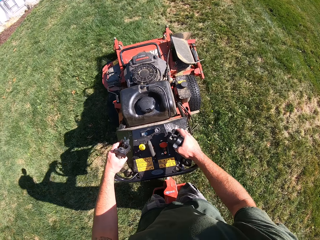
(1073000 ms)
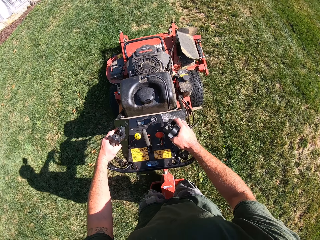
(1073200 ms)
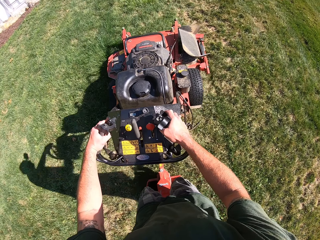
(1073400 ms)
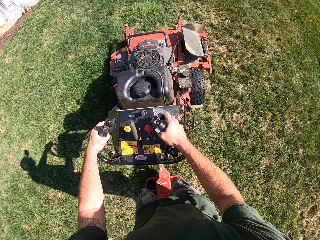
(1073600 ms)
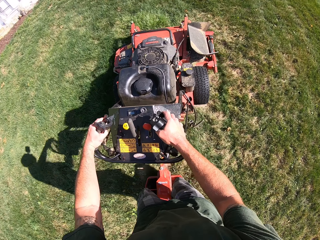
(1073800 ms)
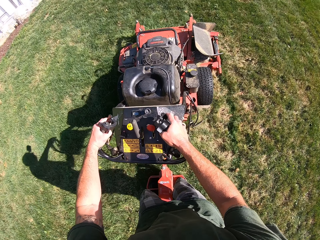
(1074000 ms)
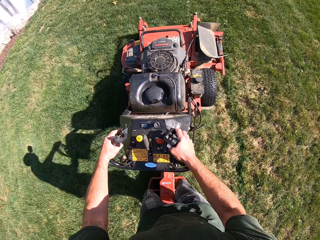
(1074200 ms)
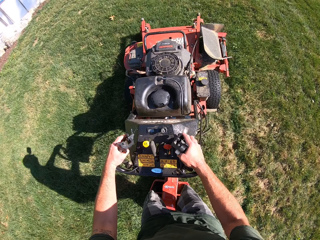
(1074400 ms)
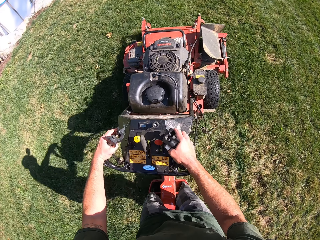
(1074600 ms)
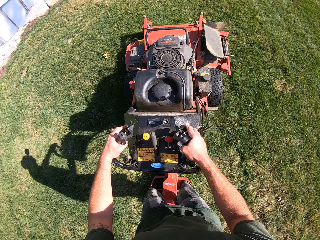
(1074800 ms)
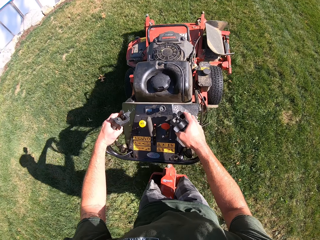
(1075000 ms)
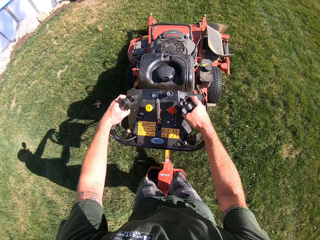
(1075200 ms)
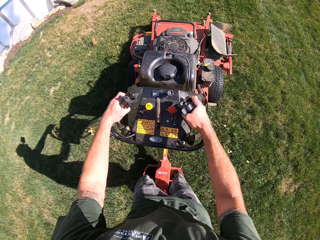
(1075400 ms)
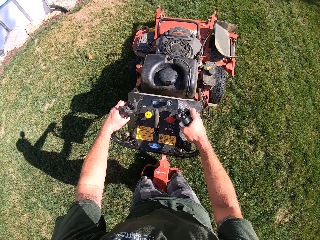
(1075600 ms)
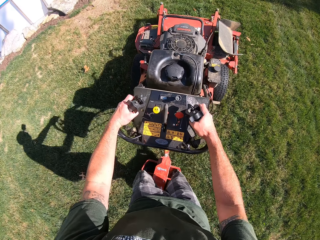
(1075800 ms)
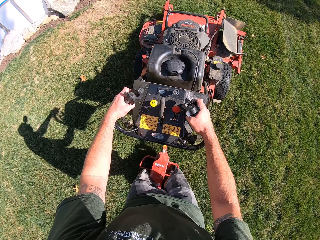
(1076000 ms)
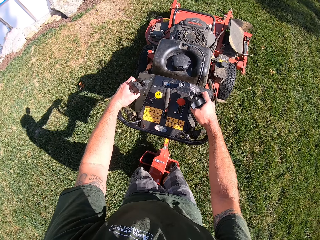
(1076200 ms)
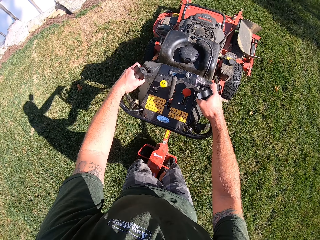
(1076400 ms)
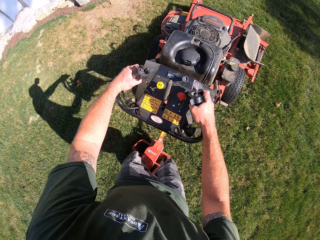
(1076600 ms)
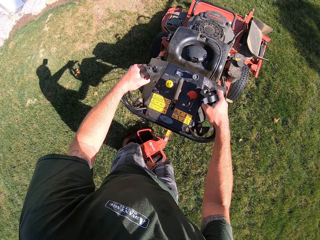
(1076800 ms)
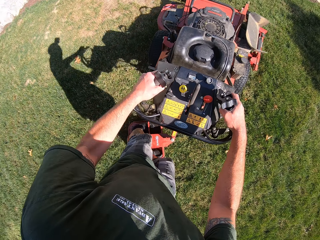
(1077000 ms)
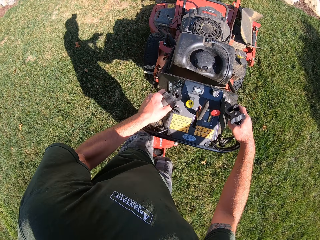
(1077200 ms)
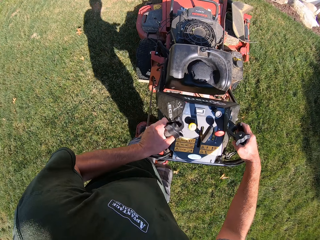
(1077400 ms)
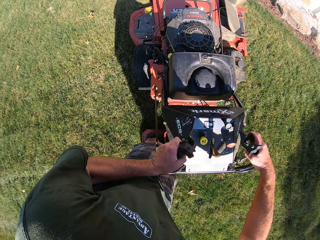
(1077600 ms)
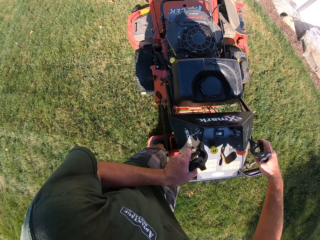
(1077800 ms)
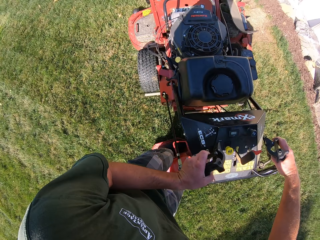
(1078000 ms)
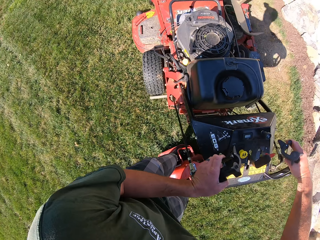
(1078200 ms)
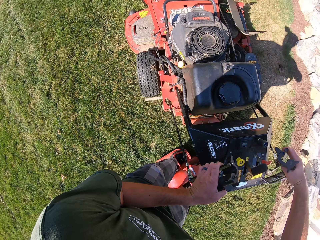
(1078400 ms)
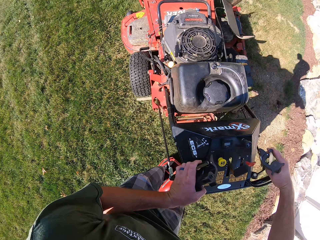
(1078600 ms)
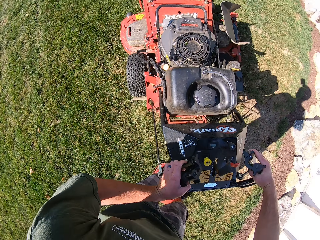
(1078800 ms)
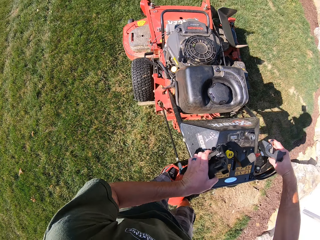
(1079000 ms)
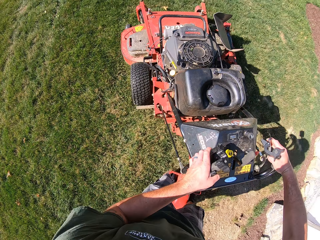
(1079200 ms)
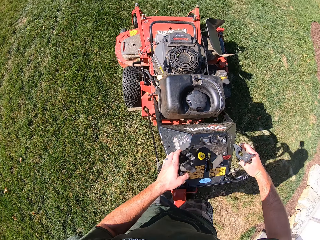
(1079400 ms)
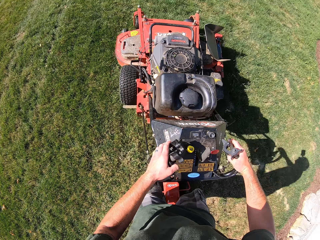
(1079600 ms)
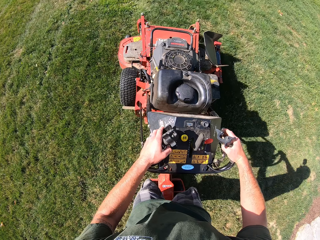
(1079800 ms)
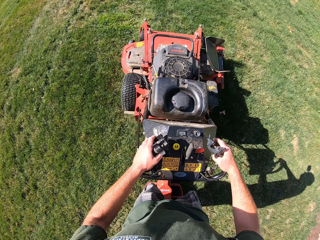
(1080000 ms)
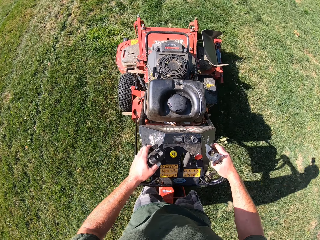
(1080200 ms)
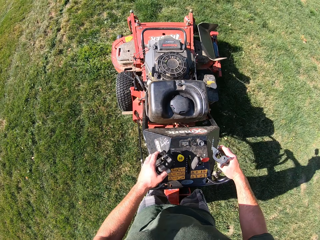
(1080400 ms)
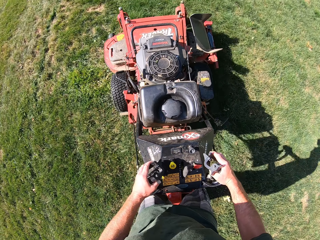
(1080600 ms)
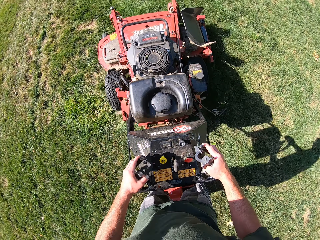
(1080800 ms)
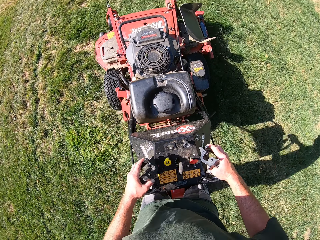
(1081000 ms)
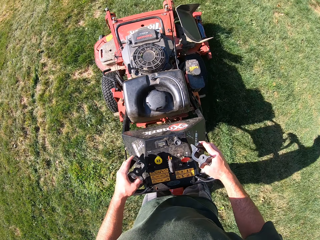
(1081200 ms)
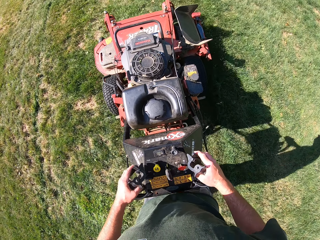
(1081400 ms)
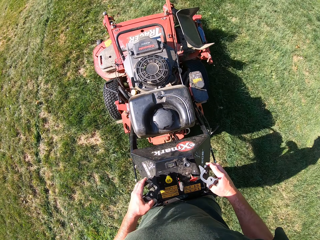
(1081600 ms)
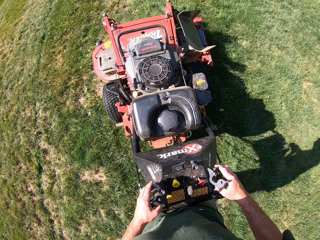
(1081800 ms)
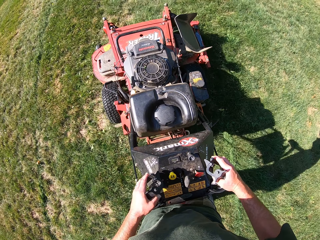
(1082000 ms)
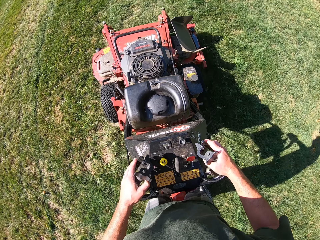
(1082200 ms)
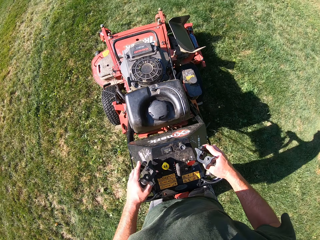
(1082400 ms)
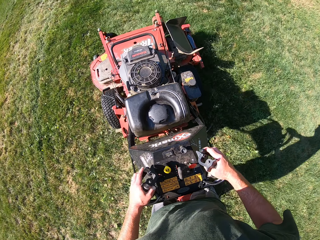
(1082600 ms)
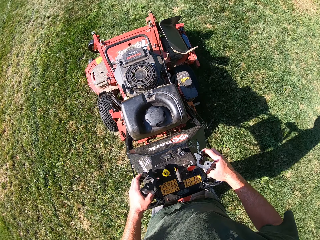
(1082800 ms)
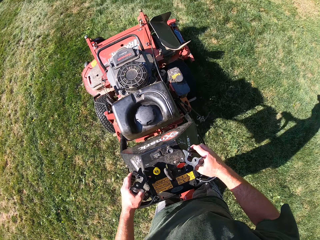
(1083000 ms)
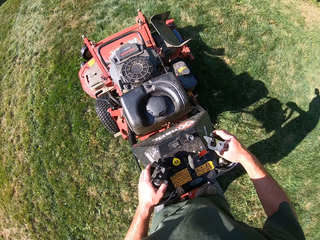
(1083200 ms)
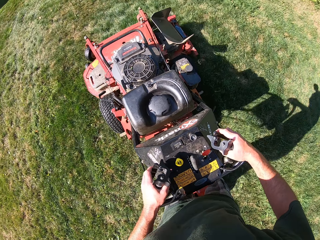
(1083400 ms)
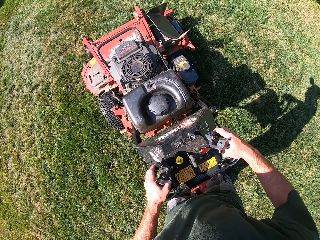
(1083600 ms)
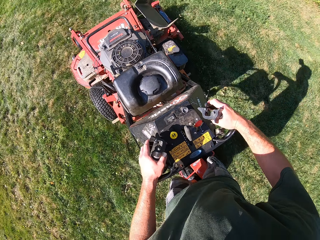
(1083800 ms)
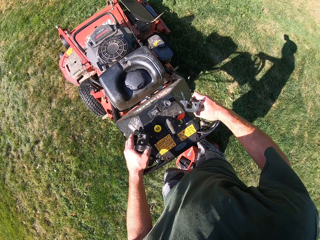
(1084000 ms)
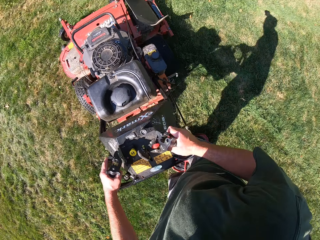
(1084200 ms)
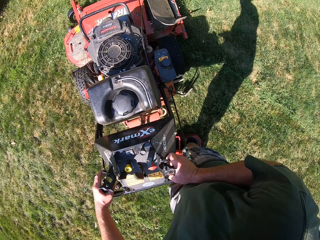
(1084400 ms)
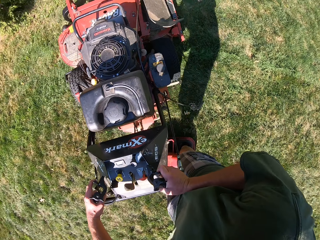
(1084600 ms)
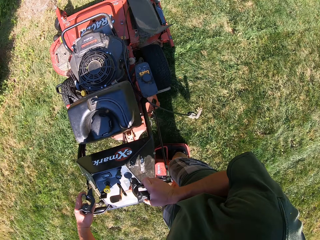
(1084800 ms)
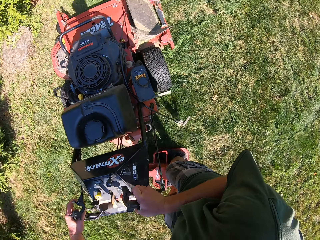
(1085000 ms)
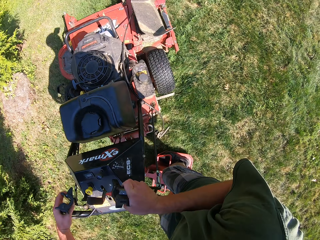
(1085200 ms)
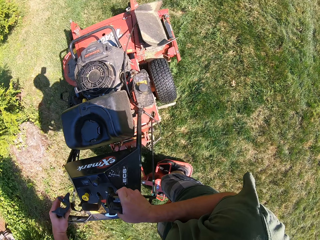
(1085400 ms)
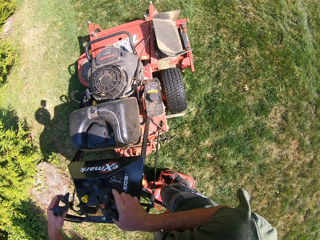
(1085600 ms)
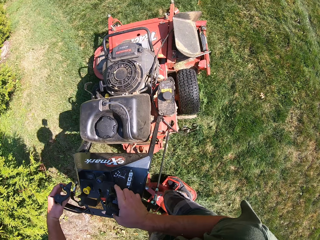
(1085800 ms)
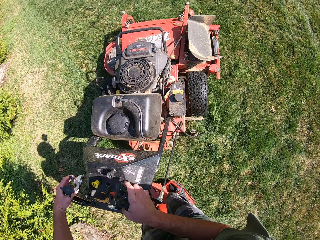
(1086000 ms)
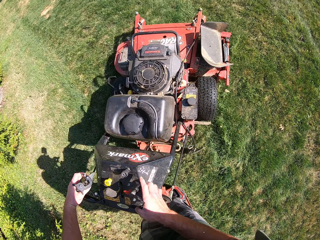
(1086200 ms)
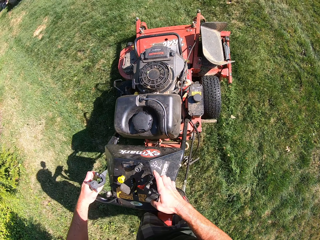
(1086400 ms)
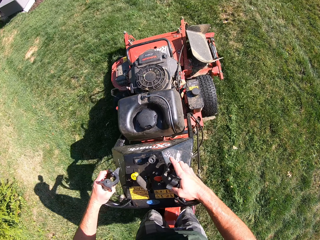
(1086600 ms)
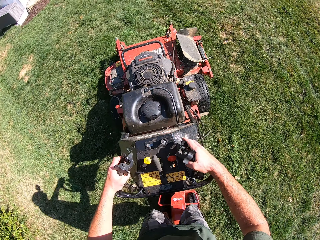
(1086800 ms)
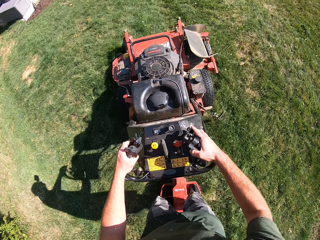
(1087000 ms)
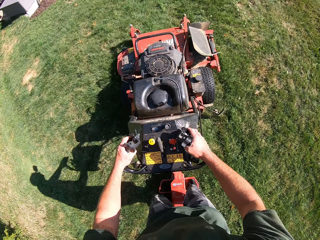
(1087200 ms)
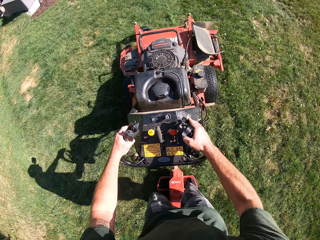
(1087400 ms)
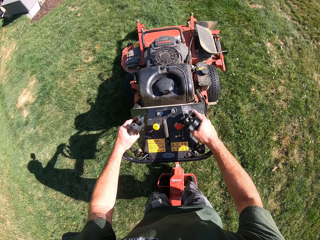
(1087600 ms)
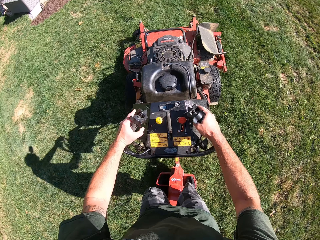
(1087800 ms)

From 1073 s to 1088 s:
The camera wearer turns the lawn mower around on the lawn. They turn the lawn mower around on the lawn again.

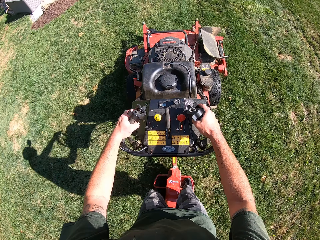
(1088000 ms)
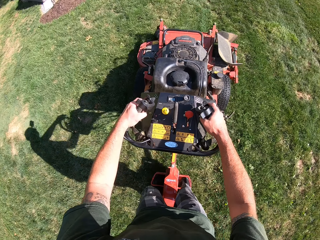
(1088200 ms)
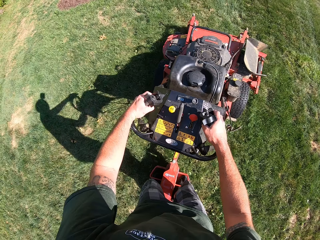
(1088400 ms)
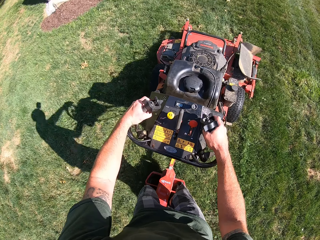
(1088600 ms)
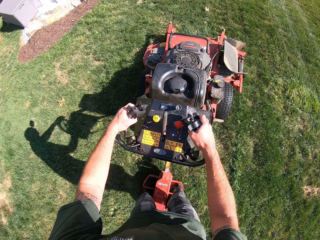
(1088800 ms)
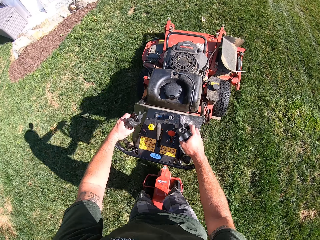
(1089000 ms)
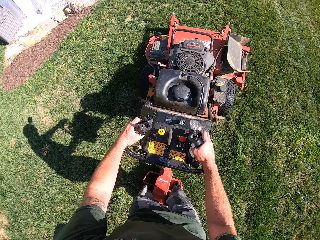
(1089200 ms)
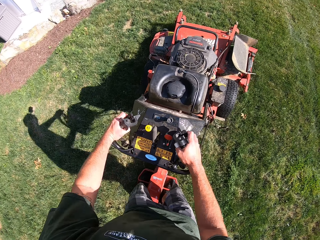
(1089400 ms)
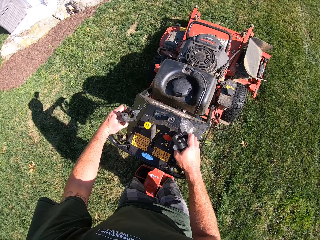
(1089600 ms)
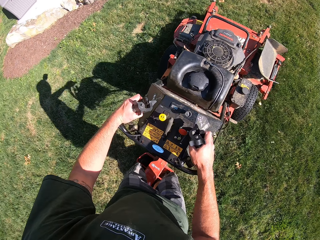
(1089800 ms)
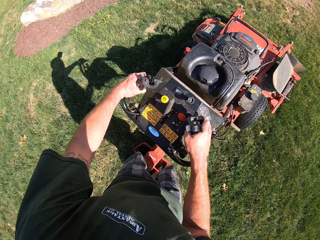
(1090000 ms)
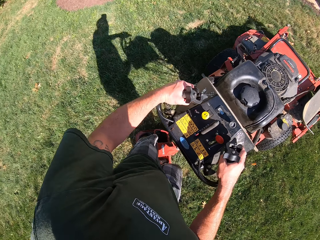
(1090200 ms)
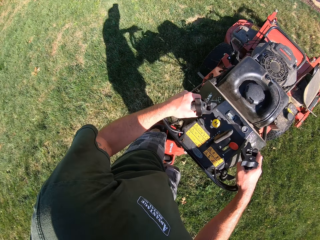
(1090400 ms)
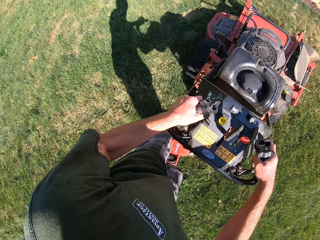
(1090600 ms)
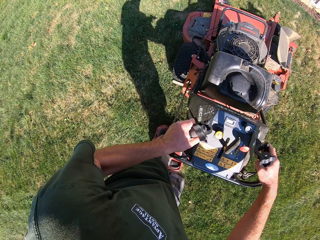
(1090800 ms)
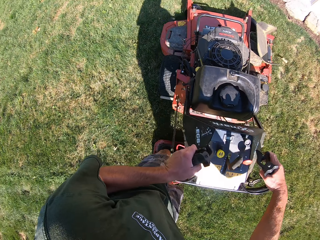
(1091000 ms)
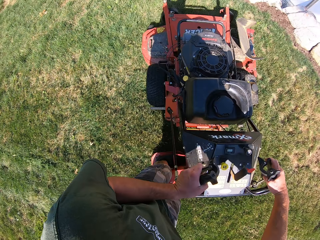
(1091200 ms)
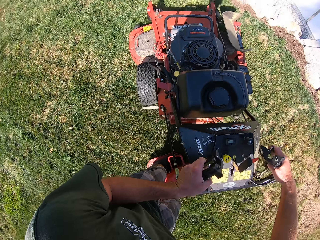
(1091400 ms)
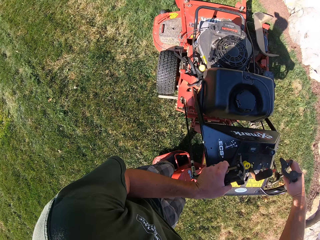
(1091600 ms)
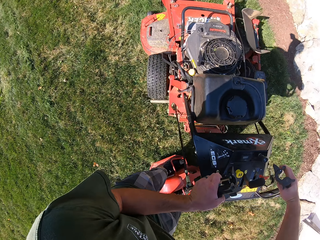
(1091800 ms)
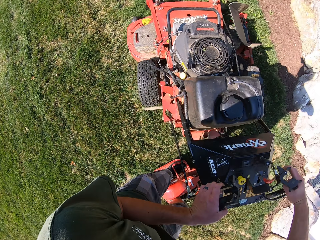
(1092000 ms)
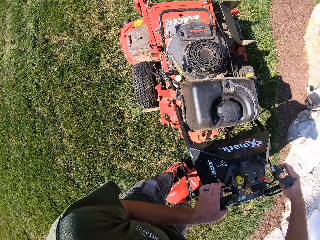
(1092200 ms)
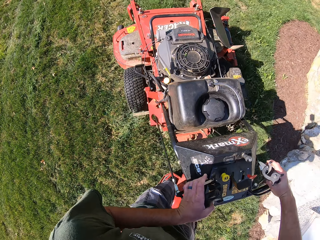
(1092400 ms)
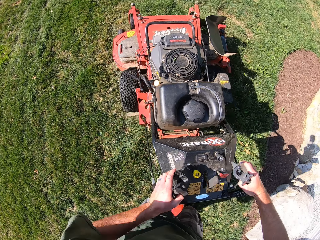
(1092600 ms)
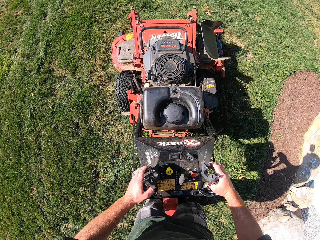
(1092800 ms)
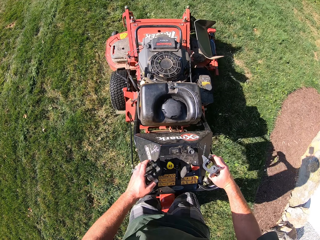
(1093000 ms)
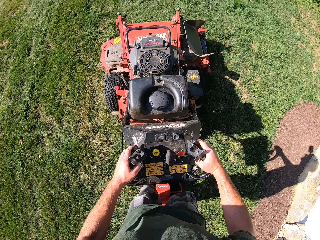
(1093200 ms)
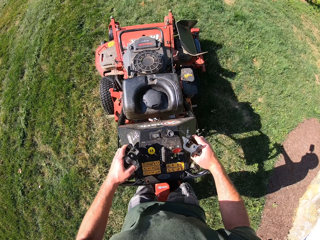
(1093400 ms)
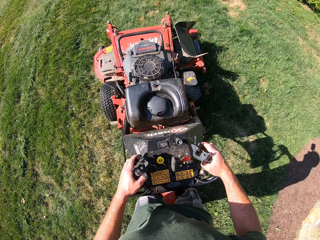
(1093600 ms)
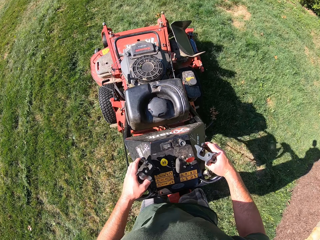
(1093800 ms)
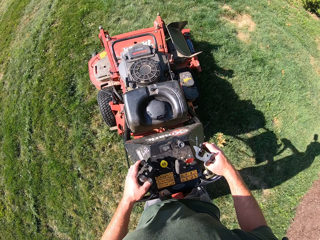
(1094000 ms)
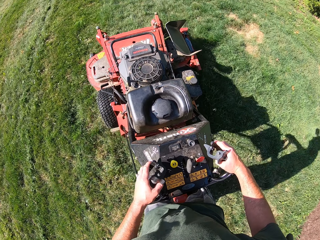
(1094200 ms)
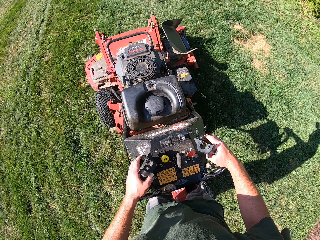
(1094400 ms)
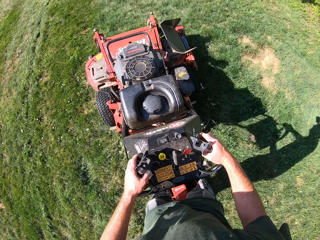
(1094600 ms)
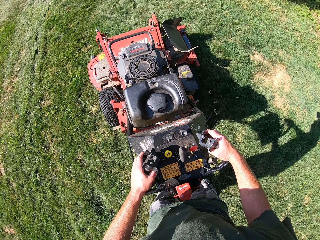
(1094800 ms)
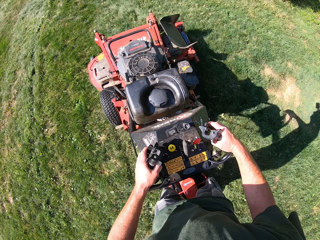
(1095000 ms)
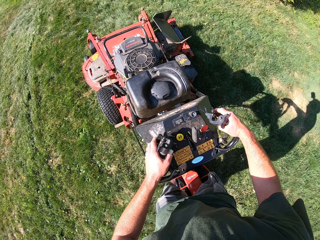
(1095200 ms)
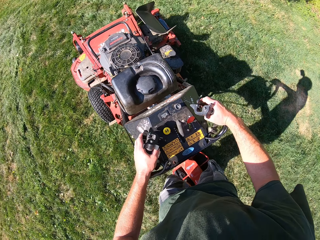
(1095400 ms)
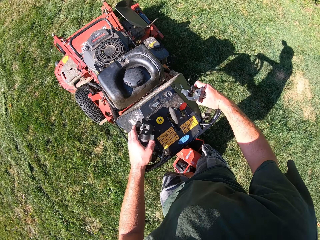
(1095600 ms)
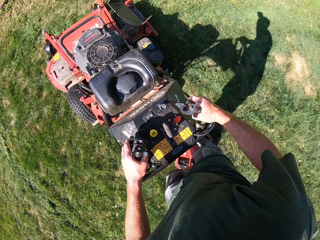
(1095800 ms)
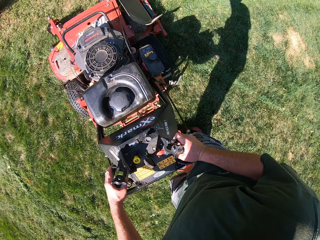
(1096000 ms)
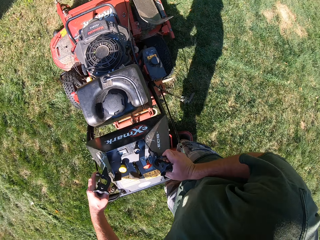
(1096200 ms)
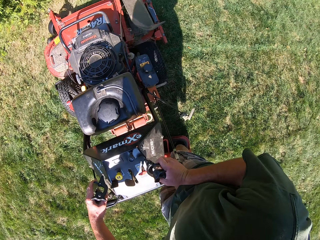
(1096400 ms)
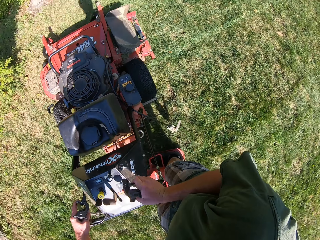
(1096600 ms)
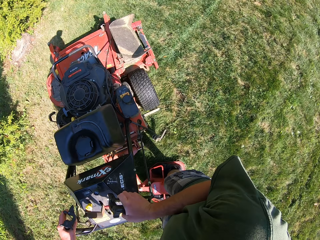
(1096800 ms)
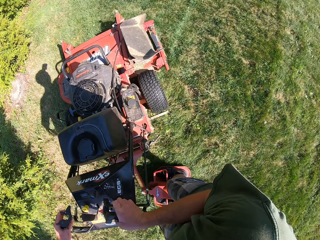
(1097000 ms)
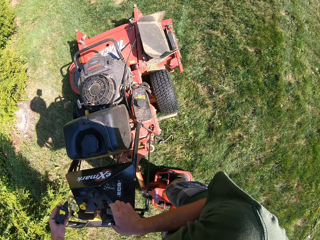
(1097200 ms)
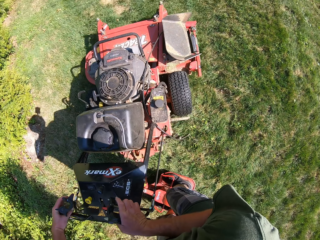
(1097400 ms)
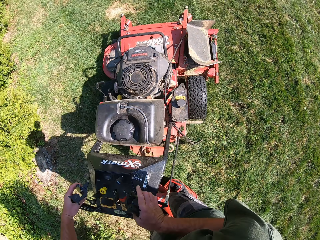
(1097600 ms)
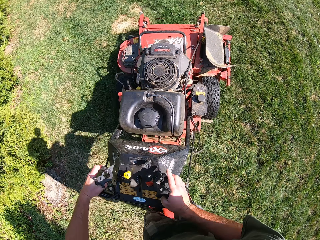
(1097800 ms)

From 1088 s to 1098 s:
The camera wearer turns the lawn mower around on the lawn. They turn the lawn mower in a clockwise direction on the lawn.
